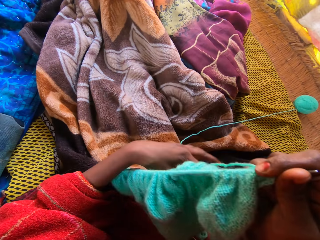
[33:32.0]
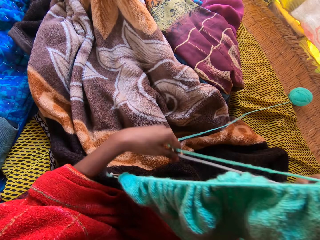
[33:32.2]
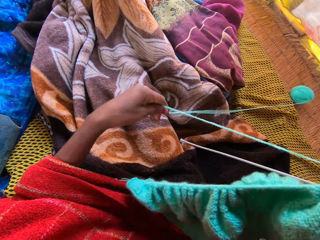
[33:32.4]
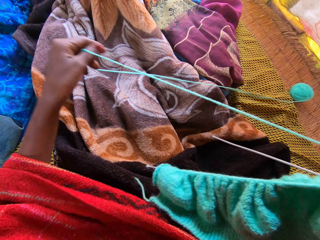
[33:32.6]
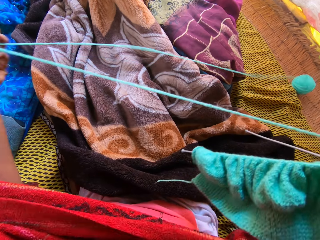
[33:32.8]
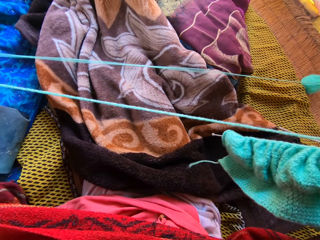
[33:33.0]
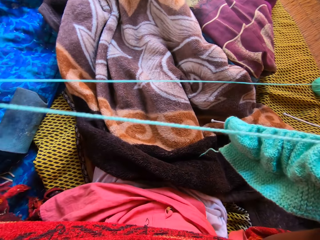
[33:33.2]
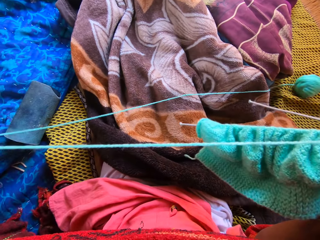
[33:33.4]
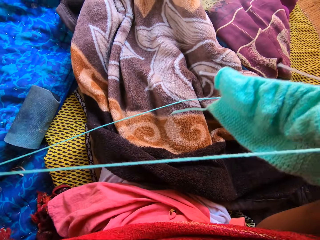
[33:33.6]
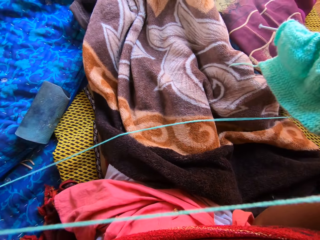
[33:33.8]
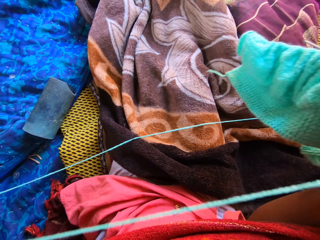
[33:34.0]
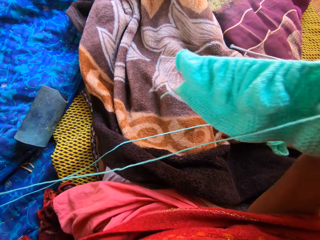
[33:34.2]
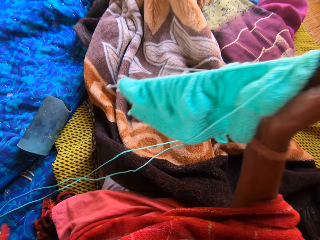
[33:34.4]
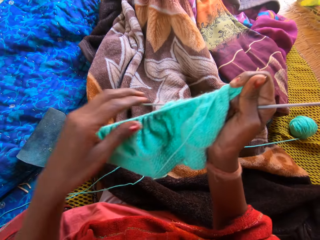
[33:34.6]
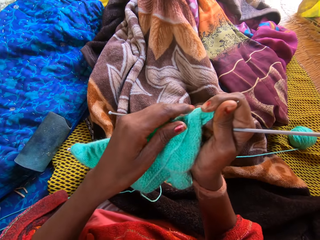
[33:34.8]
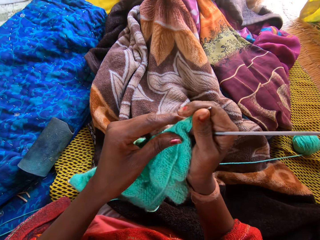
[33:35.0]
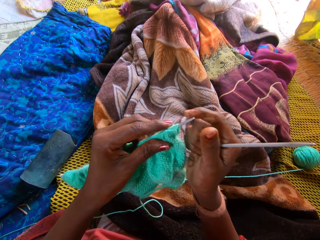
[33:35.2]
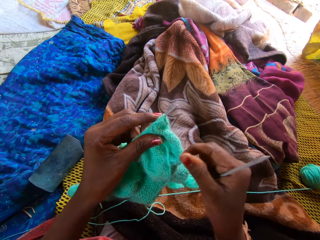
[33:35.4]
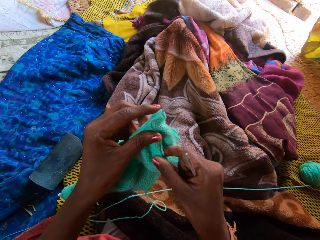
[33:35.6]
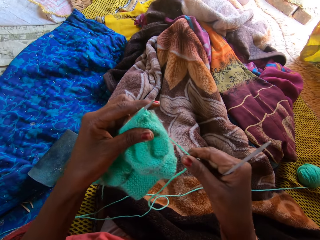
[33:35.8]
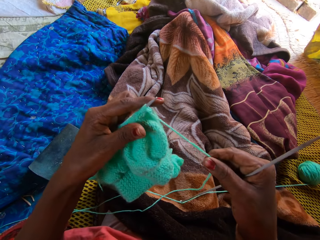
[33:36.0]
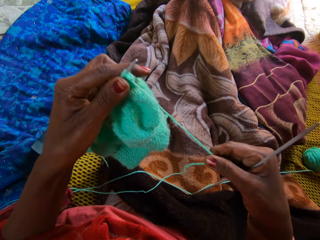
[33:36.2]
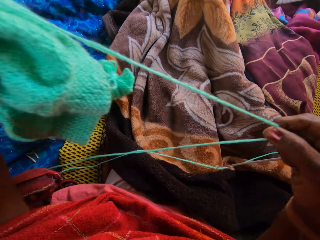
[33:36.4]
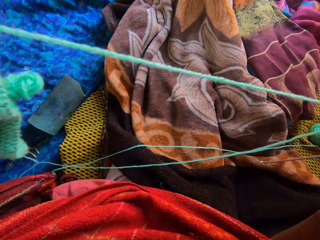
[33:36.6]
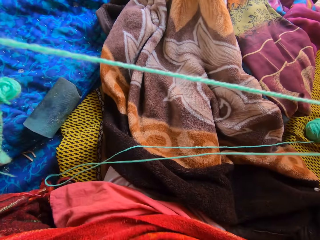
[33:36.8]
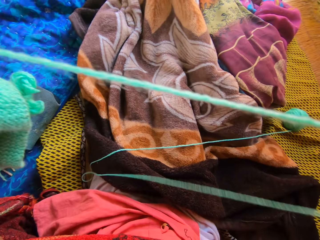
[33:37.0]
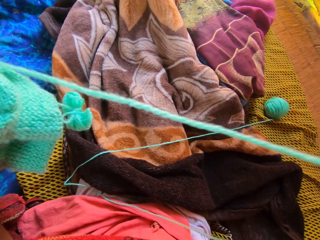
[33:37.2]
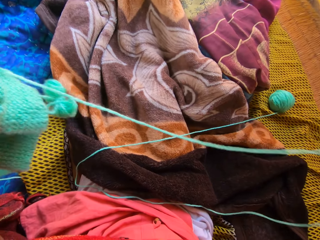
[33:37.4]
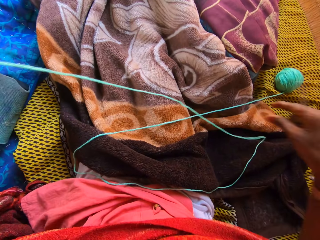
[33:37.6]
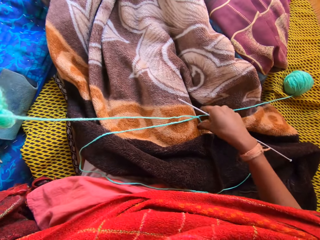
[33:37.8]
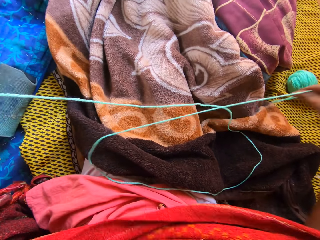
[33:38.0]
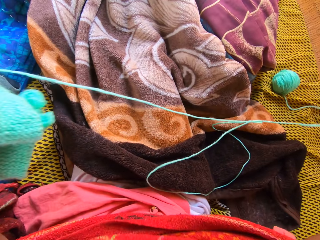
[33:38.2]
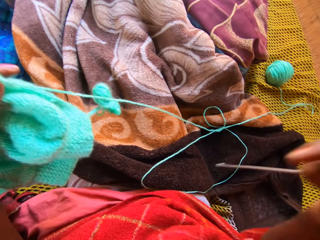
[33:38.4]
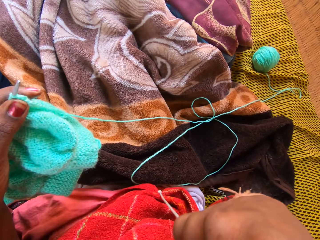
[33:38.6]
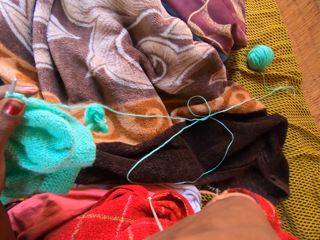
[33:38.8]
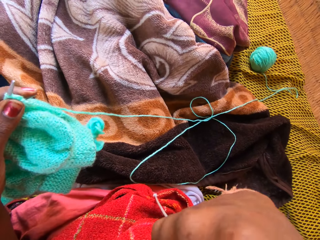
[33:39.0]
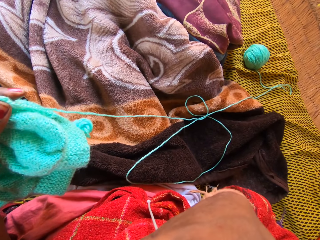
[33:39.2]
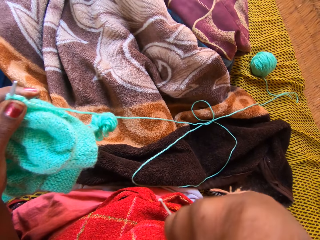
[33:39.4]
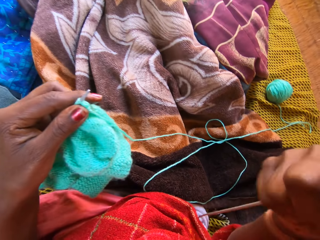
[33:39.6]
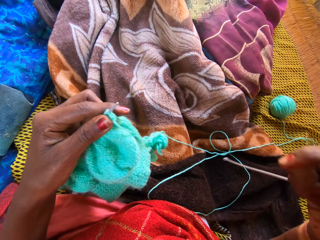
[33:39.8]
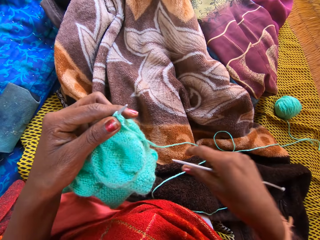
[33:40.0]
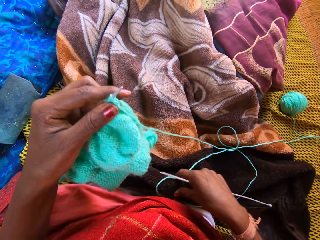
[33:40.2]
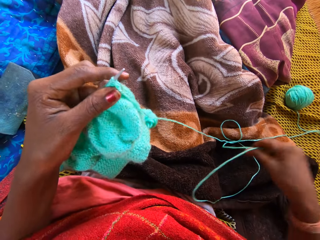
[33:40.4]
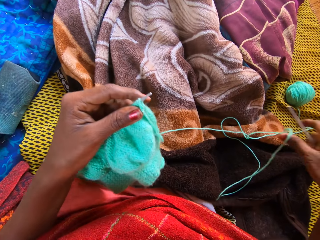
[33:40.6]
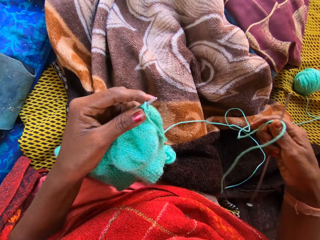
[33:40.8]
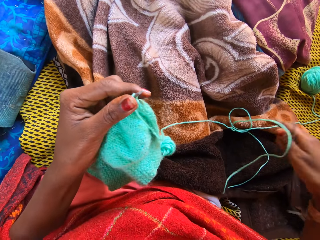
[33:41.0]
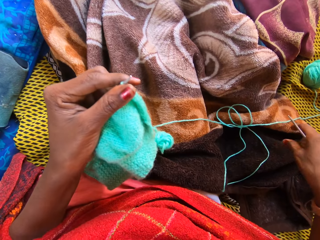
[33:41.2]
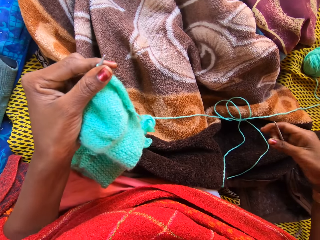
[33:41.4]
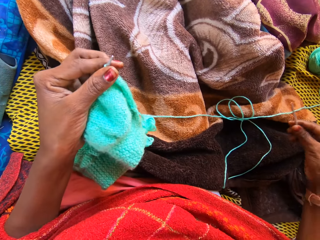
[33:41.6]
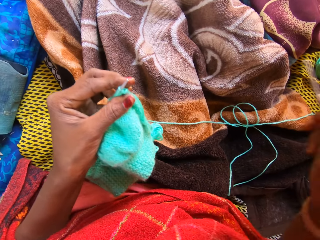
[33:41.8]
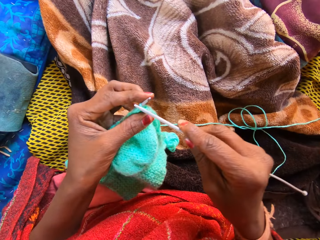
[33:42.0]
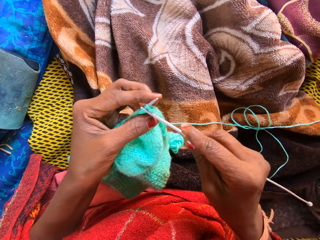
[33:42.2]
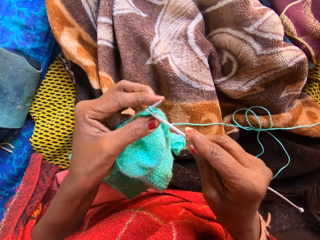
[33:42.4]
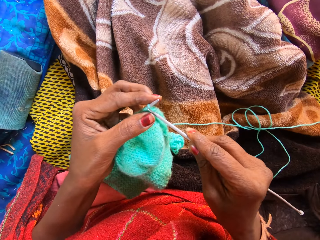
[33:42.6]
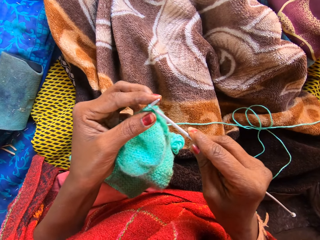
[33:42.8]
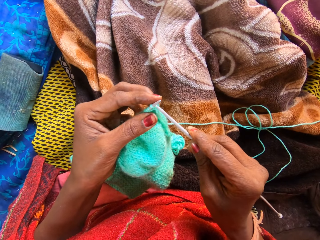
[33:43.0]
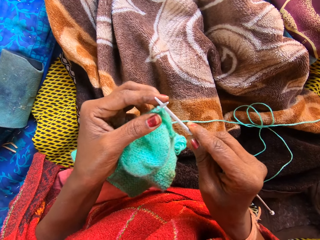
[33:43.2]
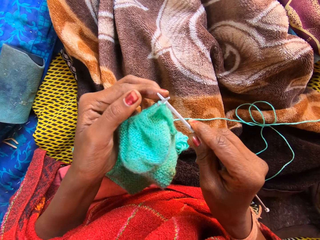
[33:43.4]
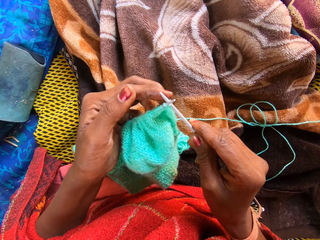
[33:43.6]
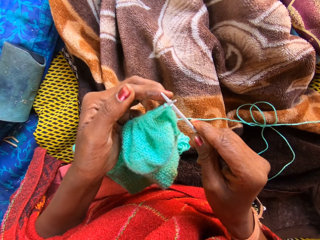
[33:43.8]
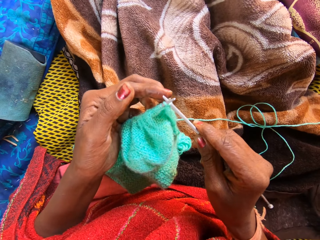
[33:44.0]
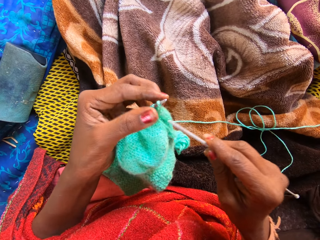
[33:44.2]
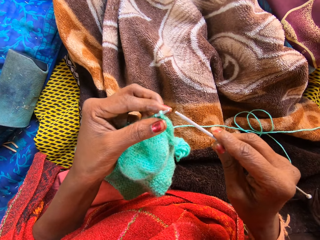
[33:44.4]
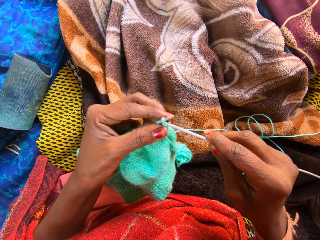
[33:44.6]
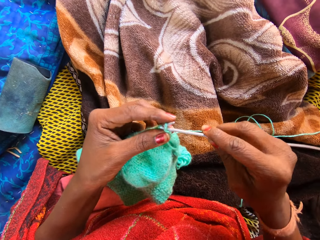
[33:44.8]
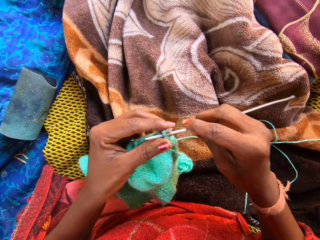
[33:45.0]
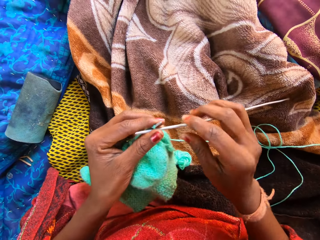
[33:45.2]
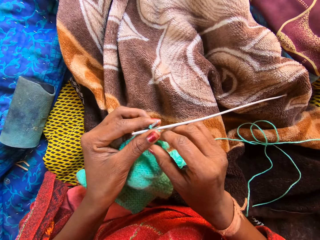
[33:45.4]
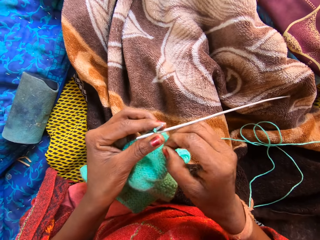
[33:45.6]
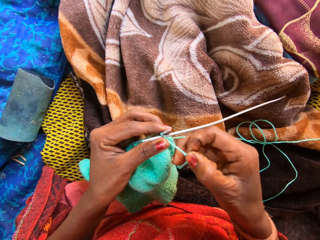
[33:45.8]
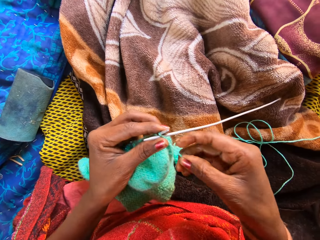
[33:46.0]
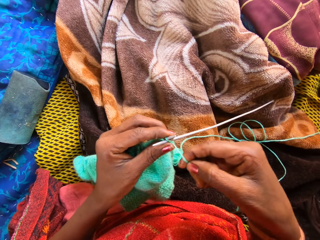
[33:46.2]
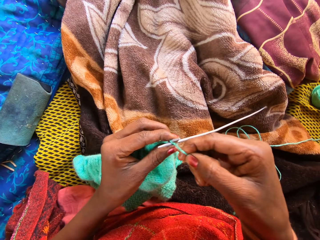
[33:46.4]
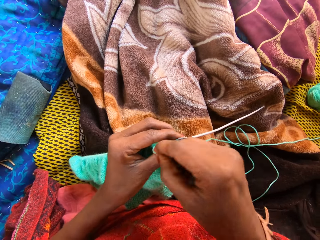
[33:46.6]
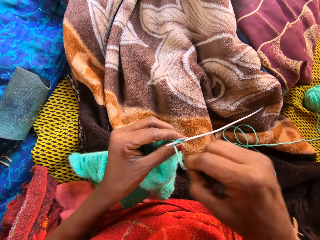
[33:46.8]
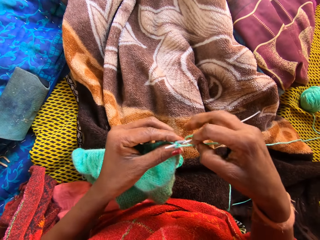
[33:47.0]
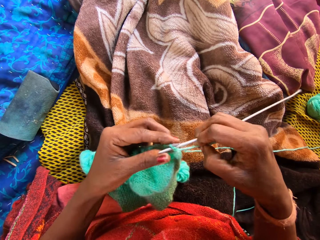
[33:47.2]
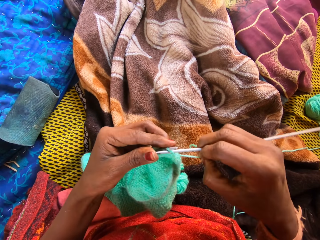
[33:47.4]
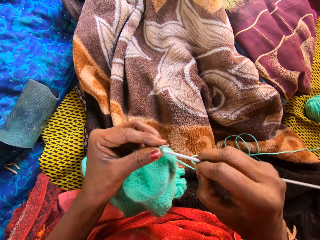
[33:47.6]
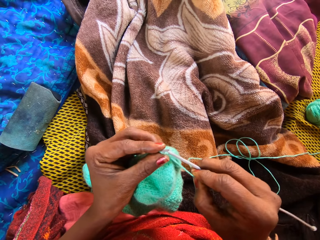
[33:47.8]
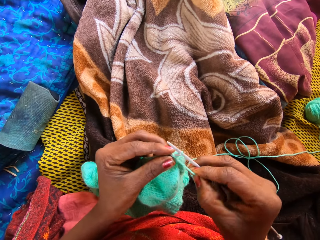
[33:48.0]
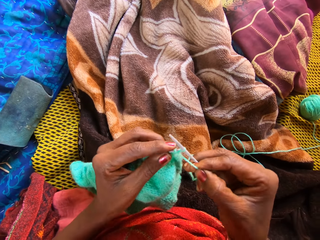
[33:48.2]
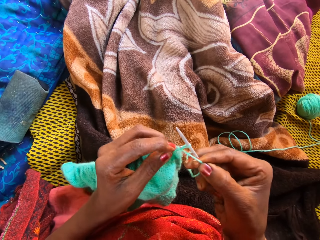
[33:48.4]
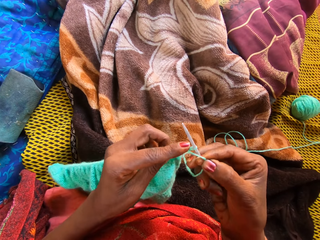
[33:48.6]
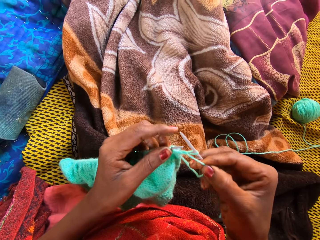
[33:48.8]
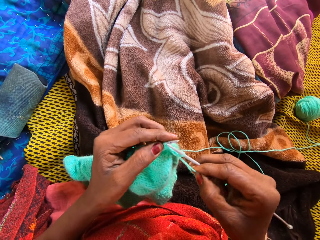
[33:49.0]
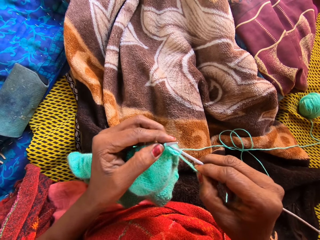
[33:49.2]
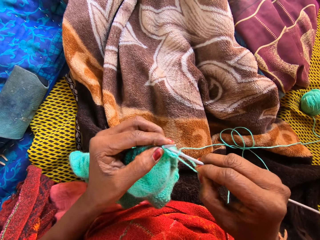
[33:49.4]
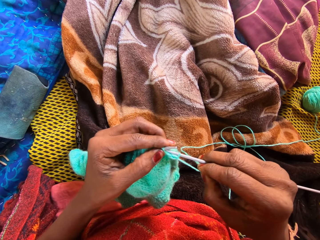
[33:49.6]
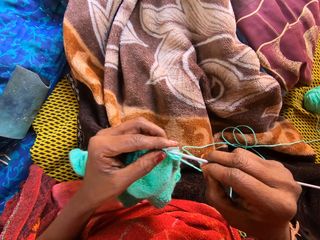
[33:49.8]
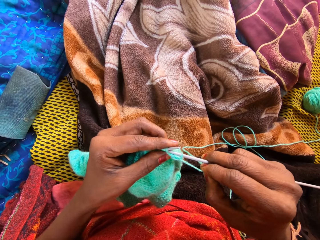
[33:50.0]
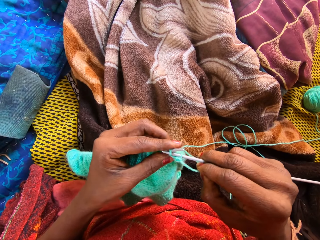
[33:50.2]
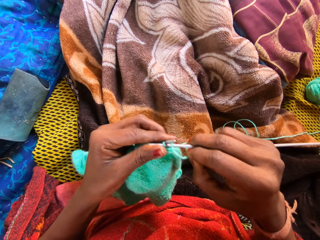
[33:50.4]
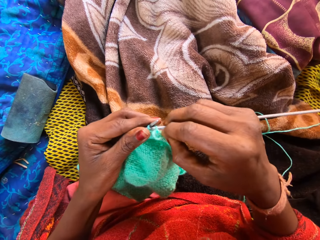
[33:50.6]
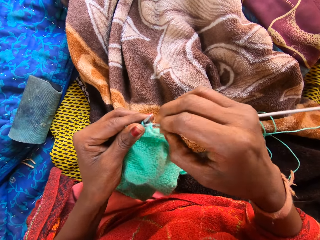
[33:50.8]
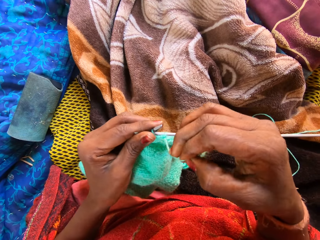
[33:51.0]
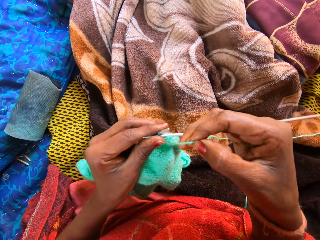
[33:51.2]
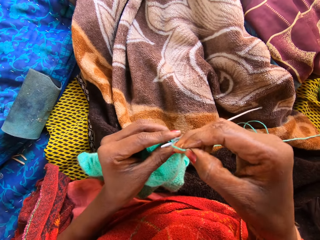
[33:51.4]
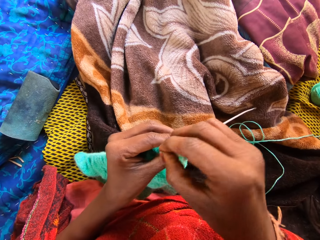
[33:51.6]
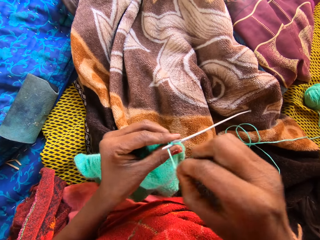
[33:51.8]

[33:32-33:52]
The camera wearer holds the right knitting pin and yarn with her right hand. She pulls the unknitted yarn with her left hand. She adjusts the string. She holds the right knitting pin and yarn with her left hand. She adjusts the unknitted yarn with her right hand. She touches her face with the left knitting pin in her right hand. She knits the fabric. She switches the left knitting pin to the right. She knits with two knitting pins and yarn on the straw mat.

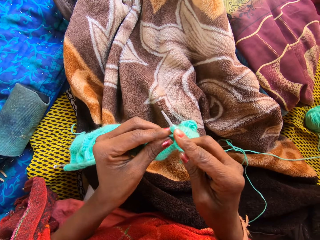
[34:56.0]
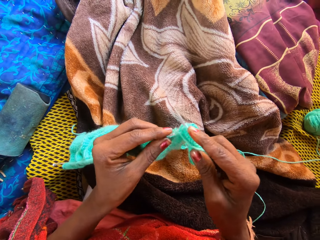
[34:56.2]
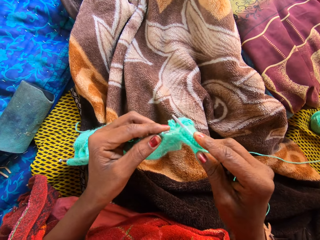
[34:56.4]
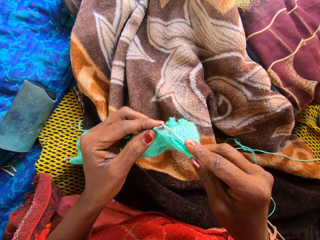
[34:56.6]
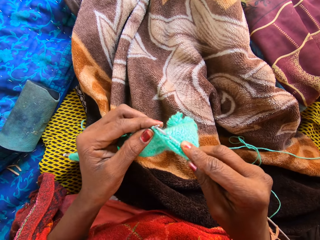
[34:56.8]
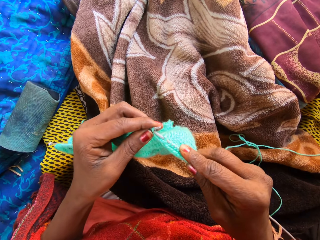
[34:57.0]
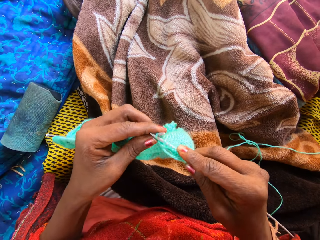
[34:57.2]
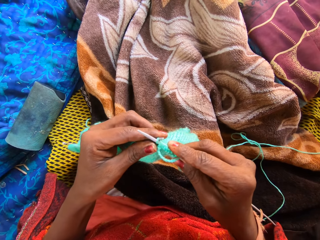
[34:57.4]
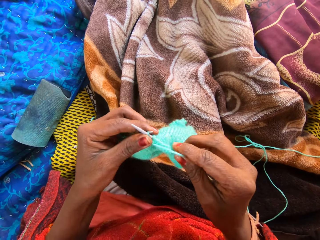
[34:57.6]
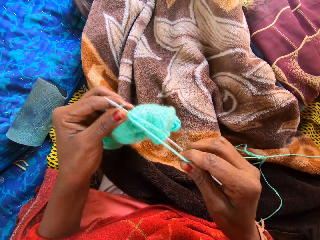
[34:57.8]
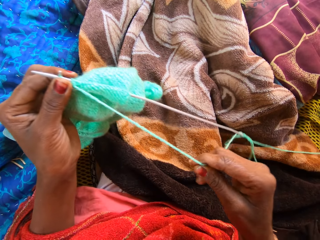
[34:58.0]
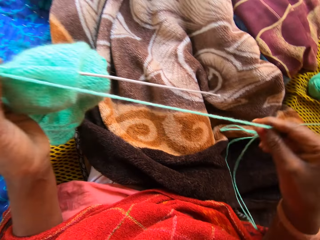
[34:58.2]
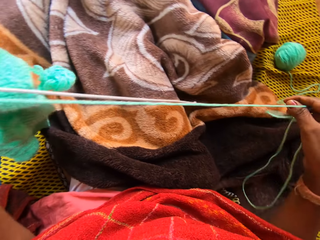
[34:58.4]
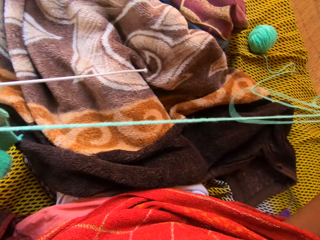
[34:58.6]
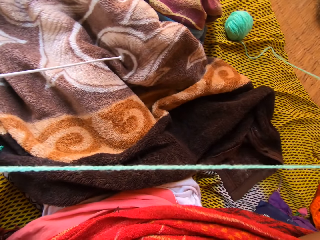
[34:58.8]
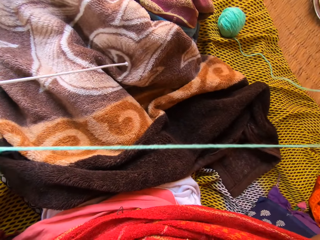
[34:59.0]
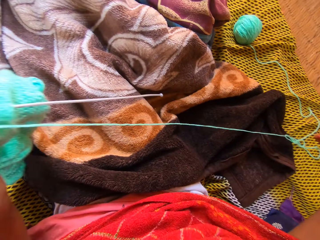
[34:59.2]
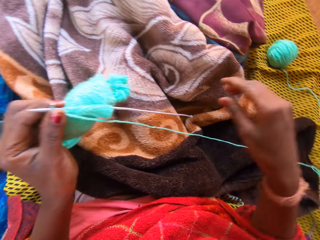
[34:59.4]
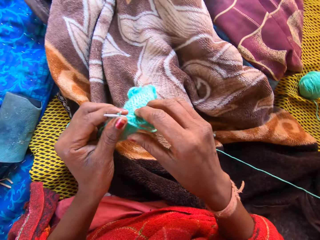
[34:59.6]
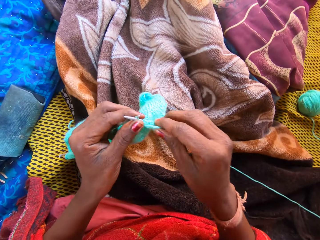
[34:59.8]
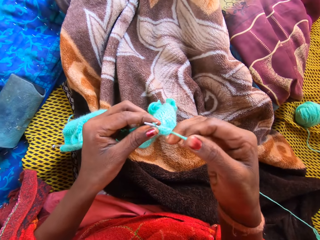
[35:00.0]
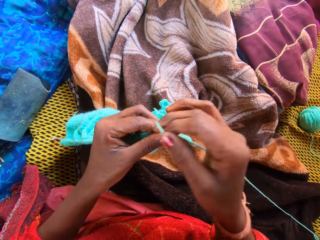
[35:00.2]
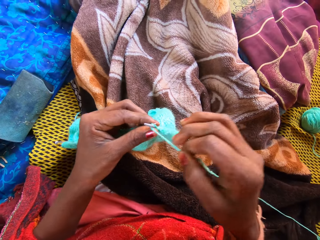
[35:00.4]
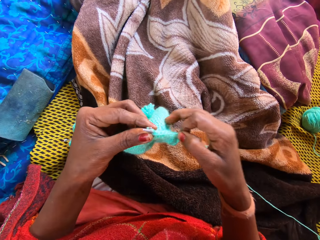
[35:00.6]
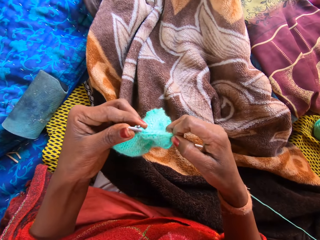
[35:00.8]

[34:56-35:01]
The camera wearer adjusts the unknitted yarn with her right hand.
